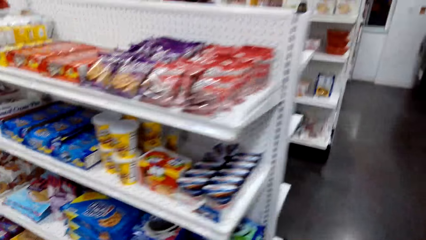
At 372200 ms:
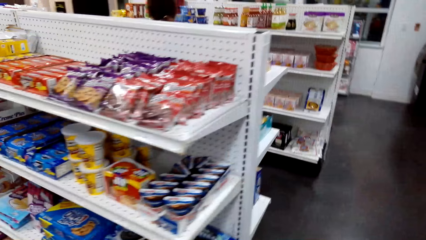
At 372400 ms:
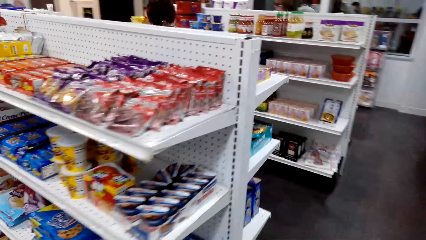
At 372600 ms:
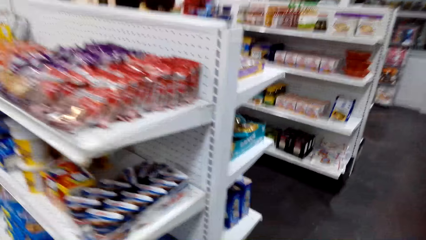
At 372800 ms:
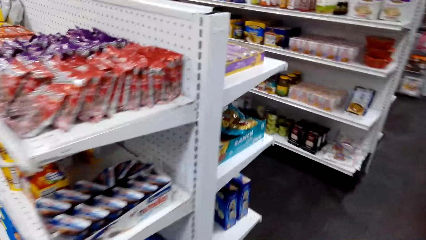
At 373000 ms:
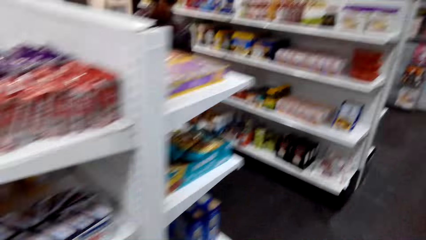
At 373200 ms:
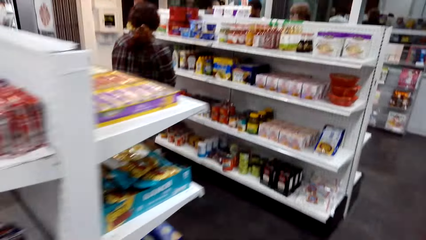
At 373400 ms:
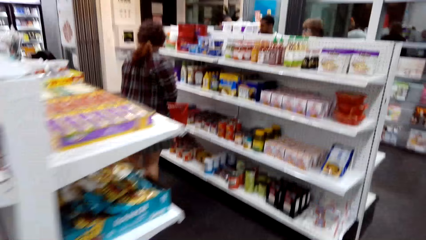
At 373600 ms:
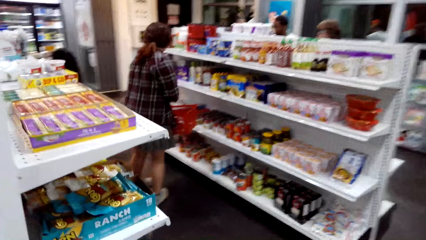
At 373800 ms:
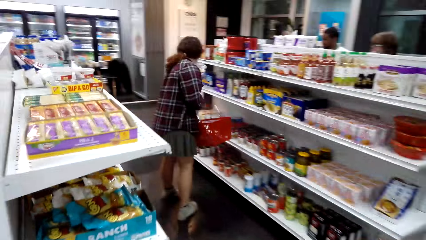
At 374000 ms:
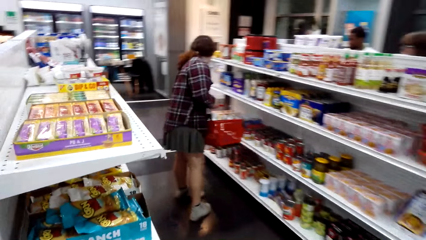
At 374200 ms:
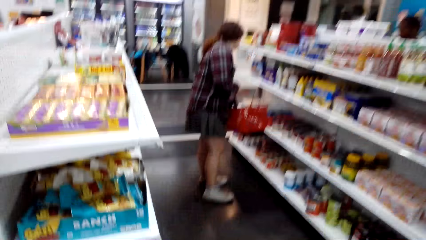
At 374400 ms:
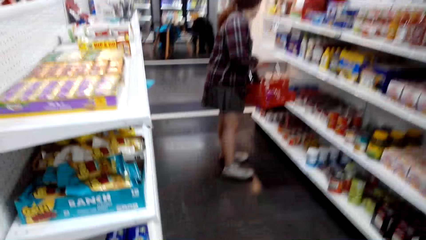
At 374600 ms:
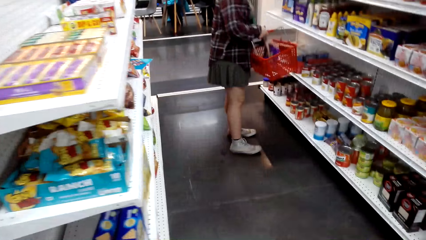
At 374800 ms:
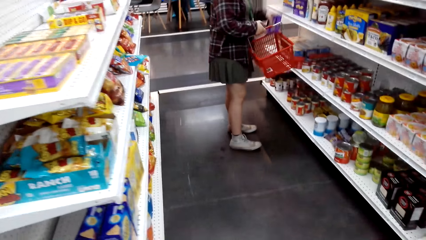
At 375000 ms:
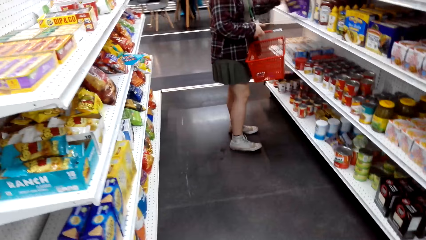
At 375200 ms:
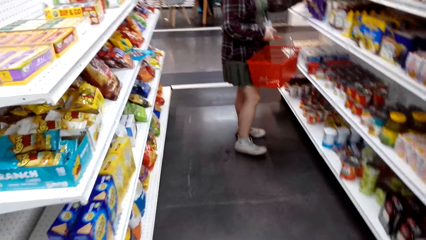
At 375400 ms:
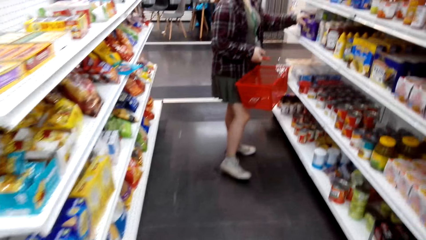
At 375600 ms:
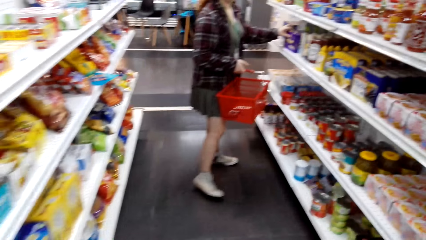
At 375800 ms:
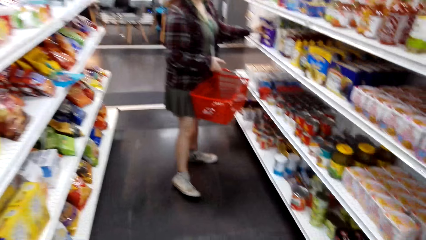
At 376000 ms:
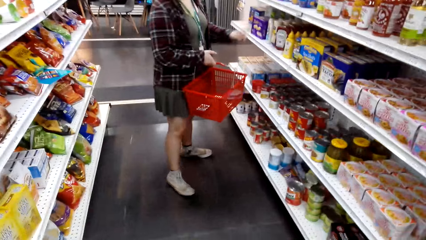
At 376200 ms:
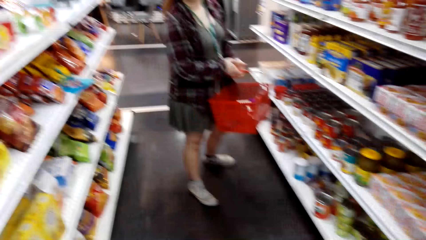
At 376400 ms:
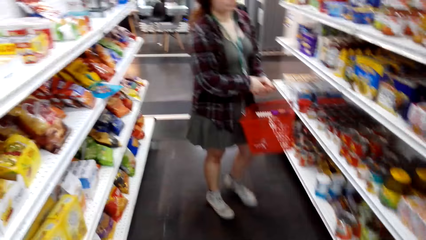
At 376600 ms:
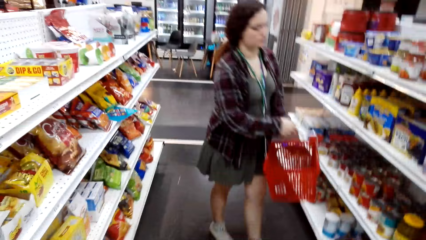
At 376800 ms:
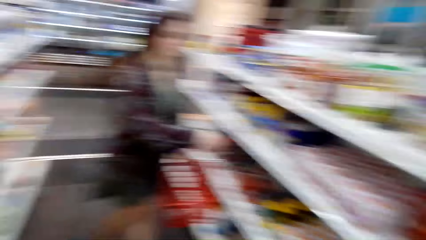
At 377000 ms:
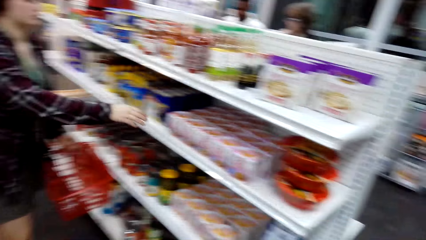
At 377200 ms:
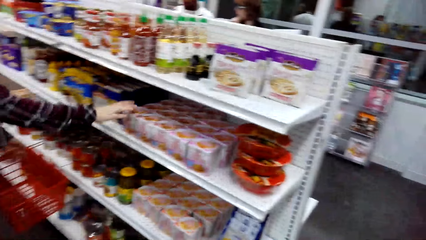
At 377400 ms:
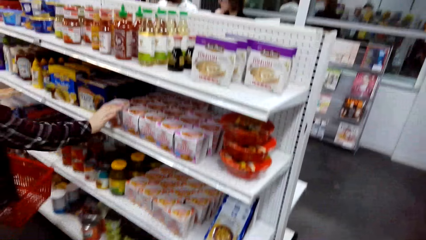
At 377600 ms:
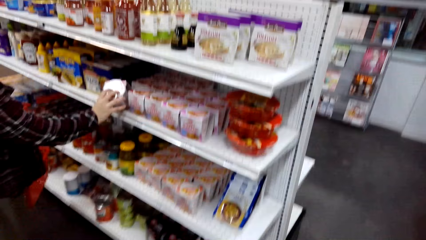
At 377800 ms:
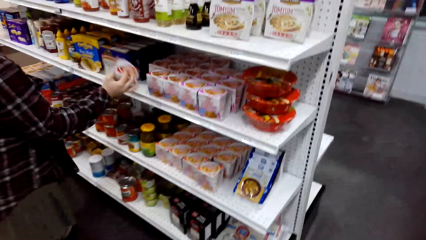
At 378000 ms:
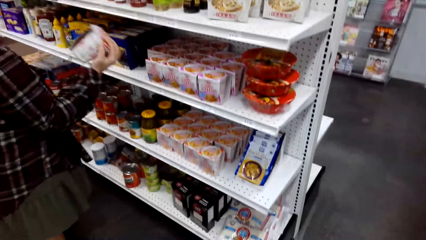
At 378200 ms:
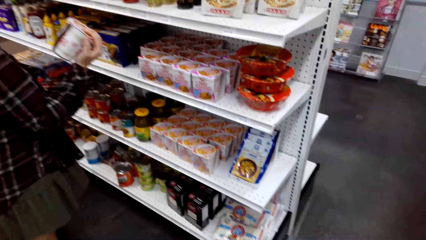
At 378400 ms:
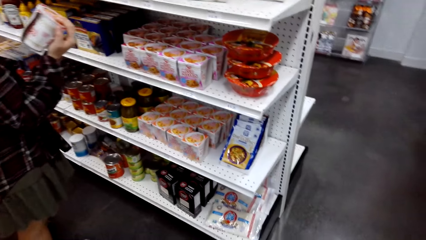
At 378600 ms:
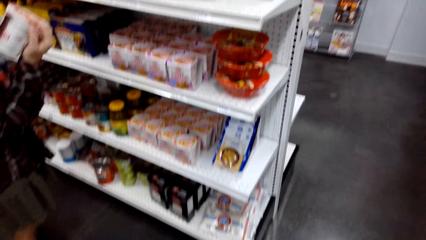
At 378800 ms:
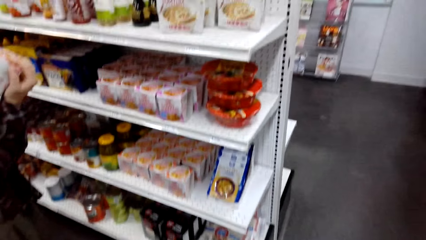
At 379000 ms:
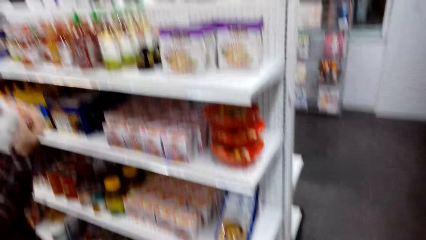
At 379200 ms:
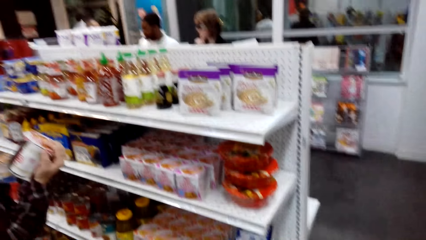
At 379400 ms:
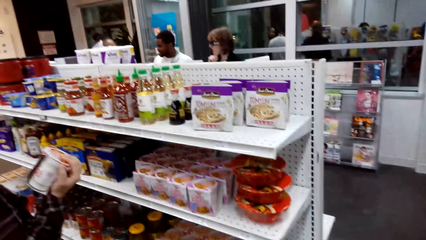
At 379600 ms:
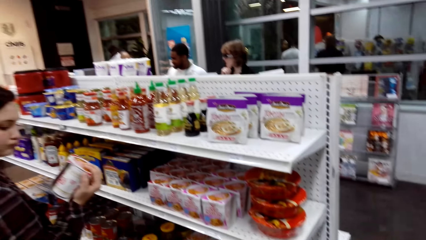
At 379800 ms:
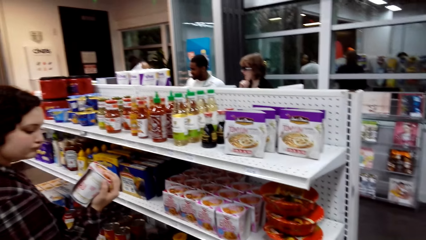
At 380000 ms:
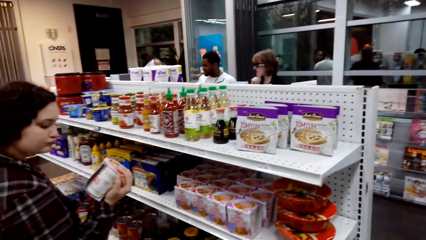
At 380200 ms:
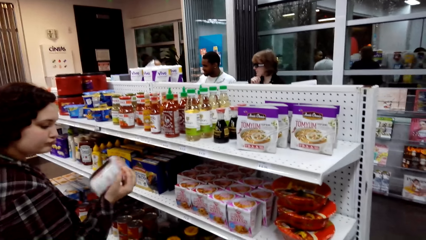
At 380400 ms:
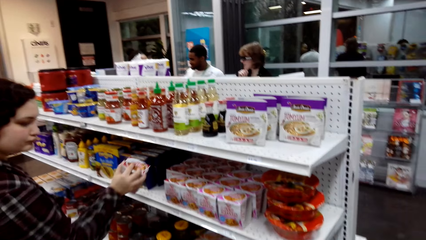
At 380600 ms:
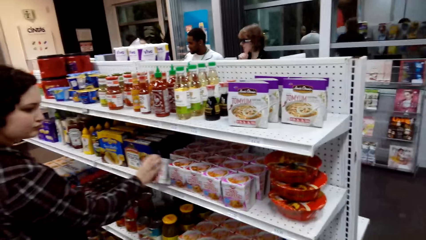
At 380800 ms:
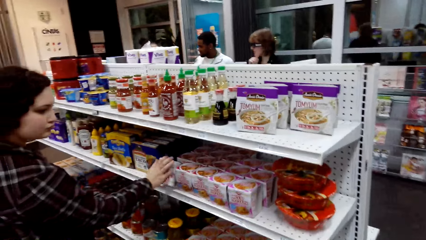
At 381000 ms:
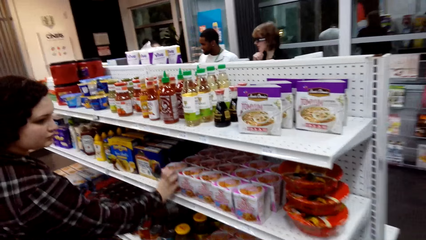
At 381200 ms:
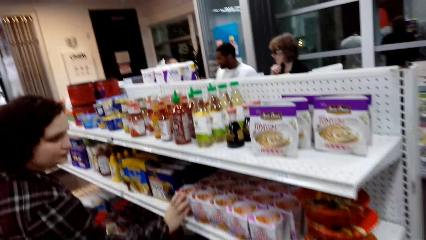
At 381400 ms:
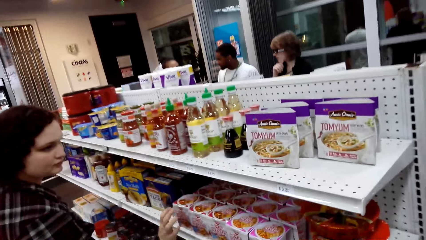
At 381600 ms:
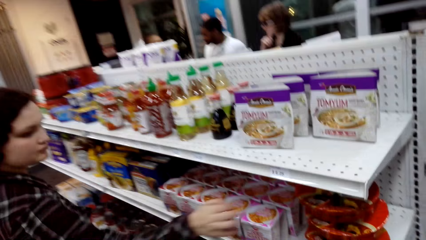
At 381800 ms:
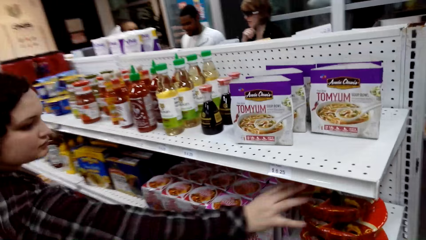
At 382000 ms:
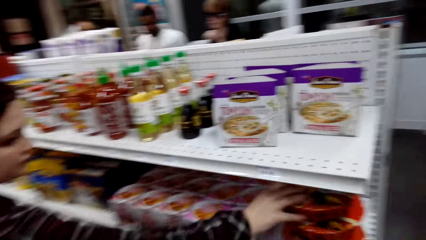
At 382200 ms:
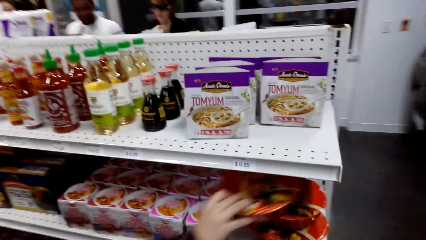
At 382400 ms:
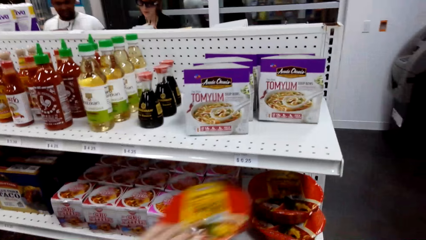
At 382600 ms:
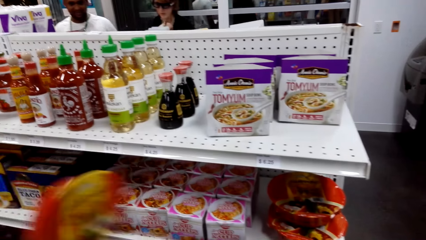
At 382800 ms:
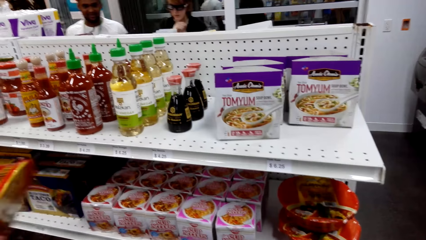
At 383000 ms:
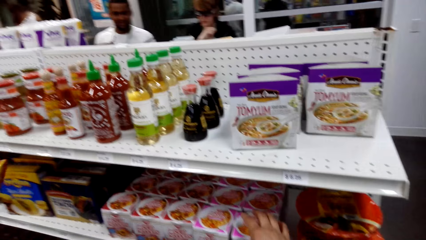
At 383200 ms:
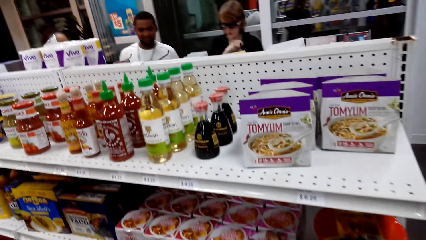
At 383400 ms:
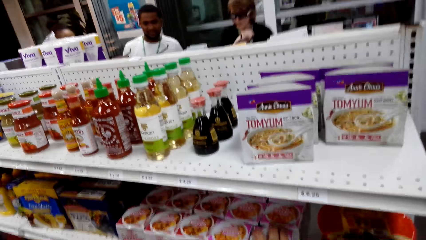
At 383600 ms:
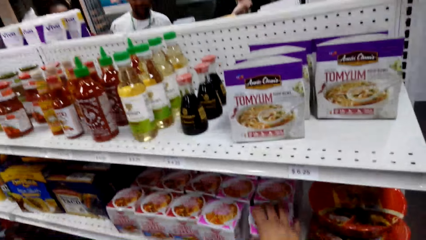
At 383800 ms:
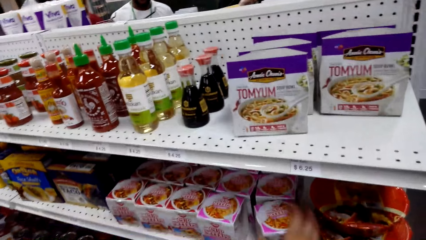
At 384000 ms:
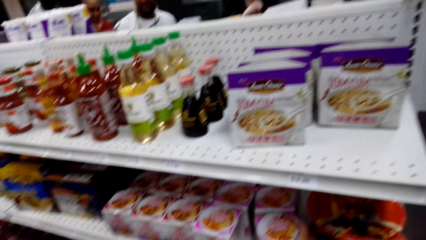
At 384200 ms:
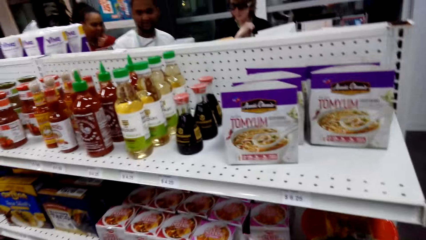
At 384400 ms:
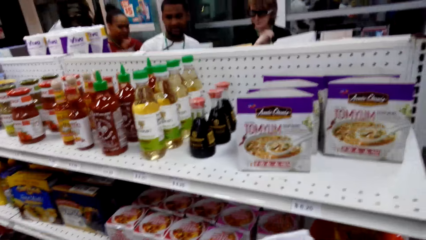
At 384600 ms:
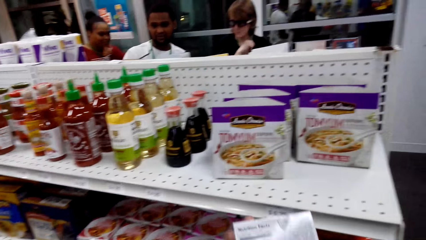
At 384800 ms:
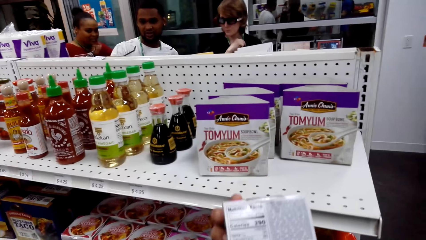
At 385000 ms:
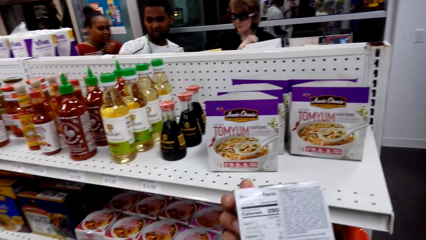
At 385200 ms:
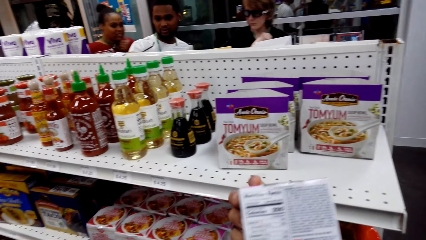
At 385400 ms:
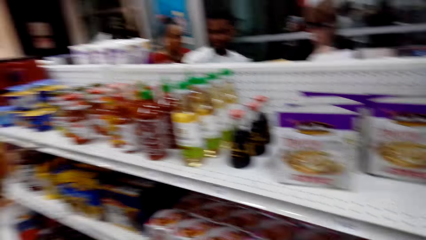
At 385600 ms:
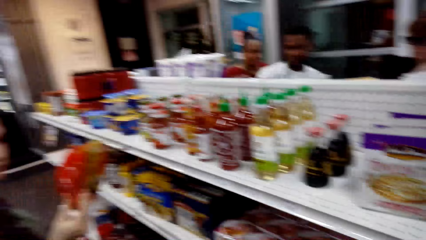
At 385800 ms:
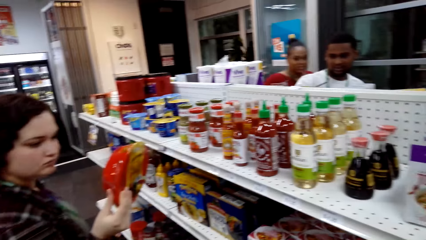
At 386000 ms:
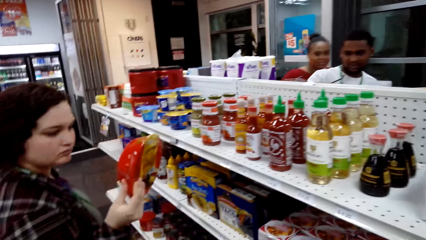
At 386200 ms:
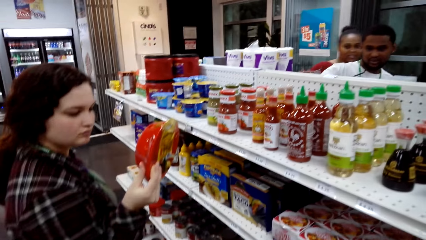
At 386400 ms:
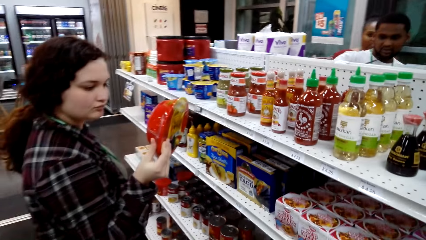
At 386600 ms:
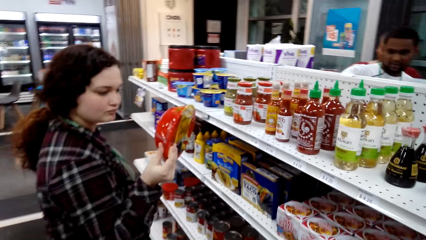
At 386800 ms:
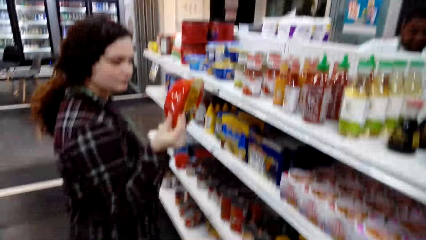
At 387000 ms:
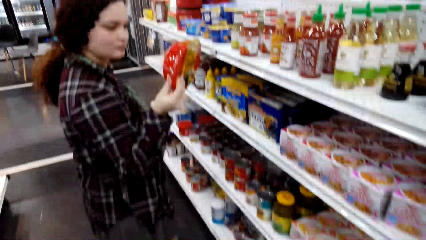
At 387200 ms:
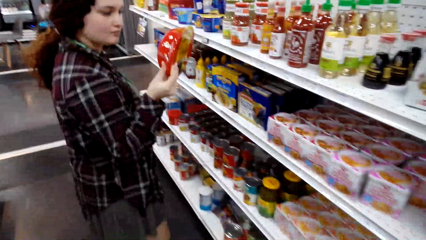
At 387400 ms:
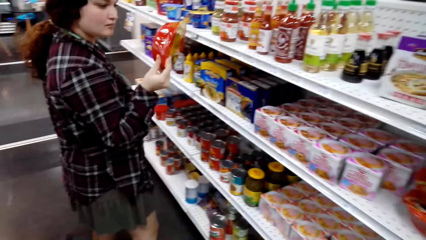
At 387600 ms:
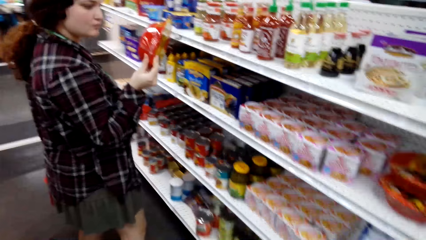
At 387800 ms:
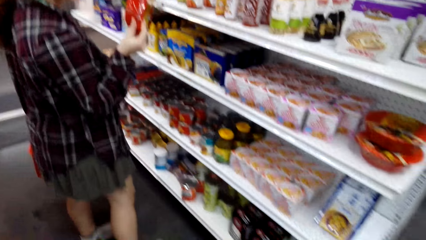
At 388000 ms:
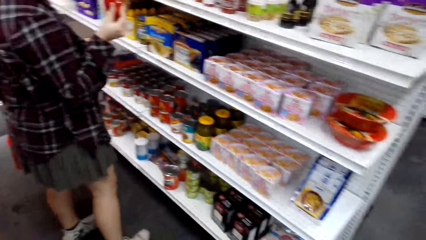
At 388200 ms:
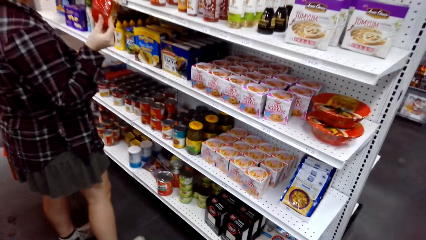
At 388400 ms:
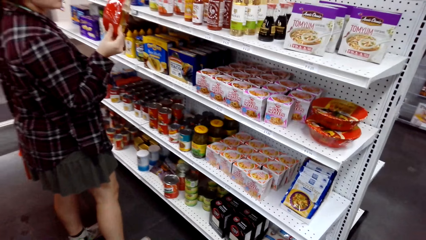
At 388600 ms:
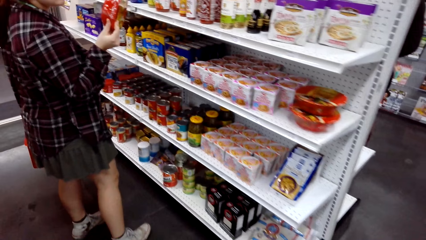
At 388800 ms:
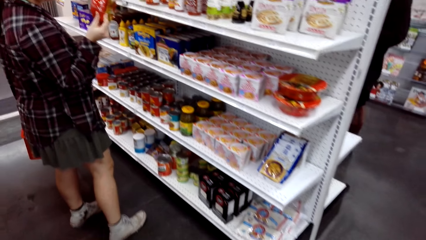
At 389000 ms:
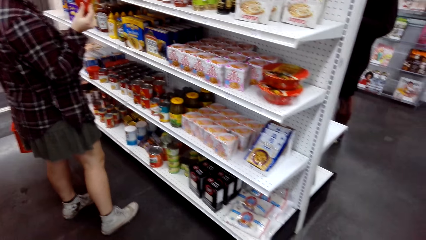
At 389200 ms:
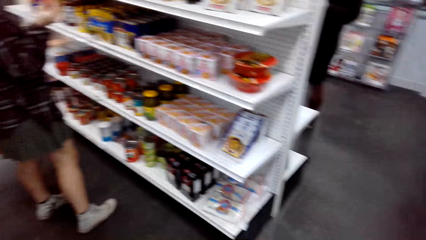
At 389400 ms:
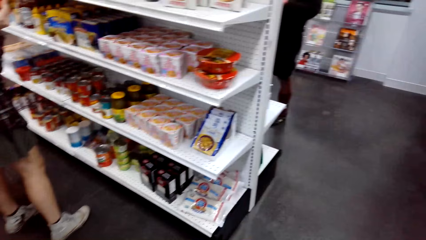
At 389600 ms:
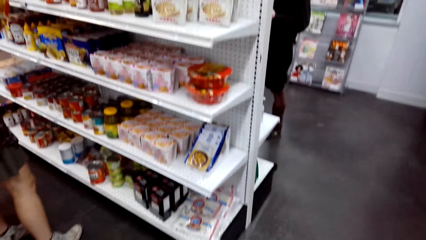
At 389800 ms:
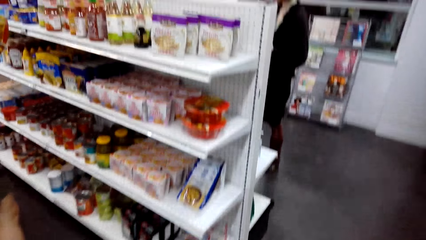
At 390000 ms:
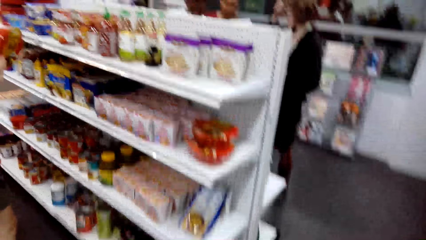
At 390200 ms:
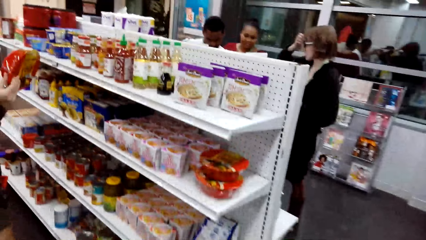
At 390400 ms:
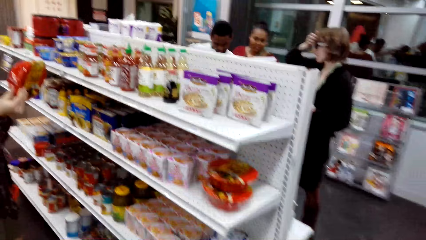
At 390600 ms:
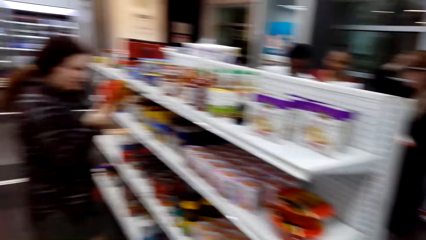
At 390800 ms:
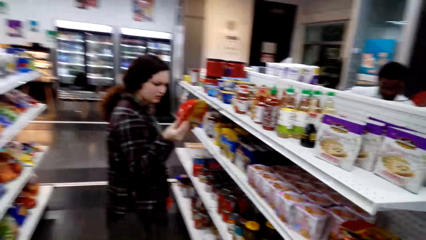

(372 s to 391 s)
A woman looks around. She picks something in the shopping basket. She puts something on the shelf. She walks around. She picks a container on the shelf and looks at the container. The camera wearer looks around. The woman puts the container on the shelf. She picks a pack of something on the shelf. The camera wearer picks a container of something on the shelf. They look at the container. The woman looks at the pack. The camera wearer looks around. They walk around the supermarket.
